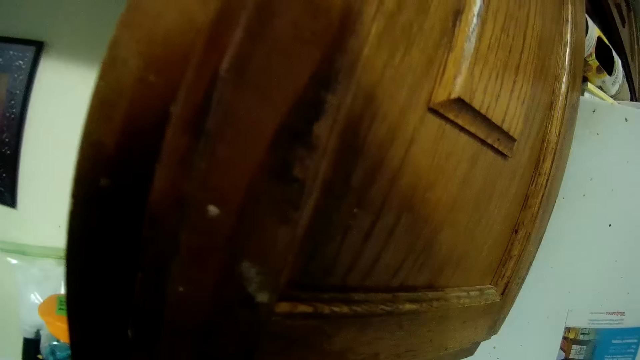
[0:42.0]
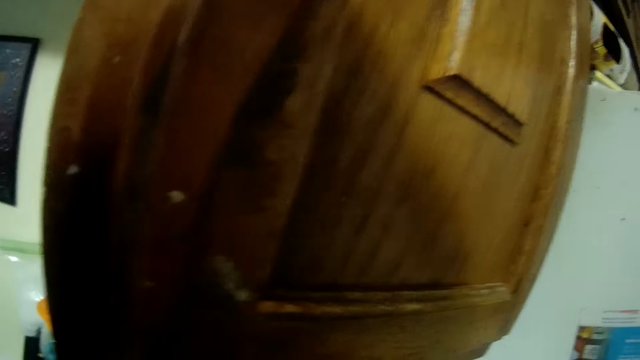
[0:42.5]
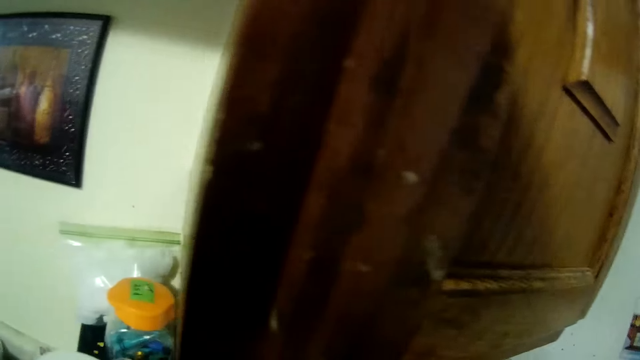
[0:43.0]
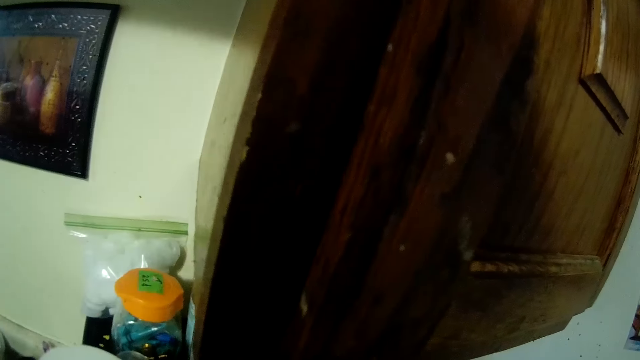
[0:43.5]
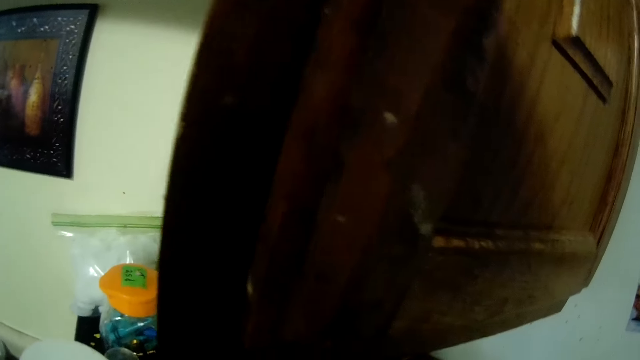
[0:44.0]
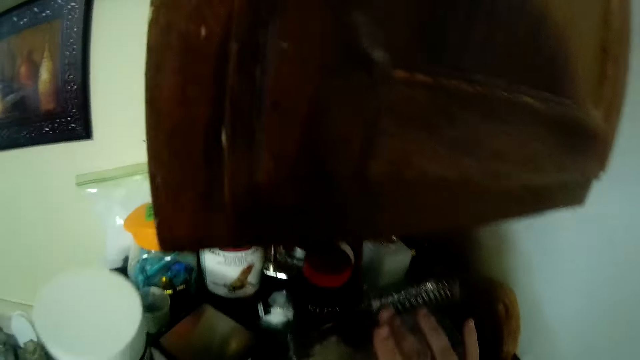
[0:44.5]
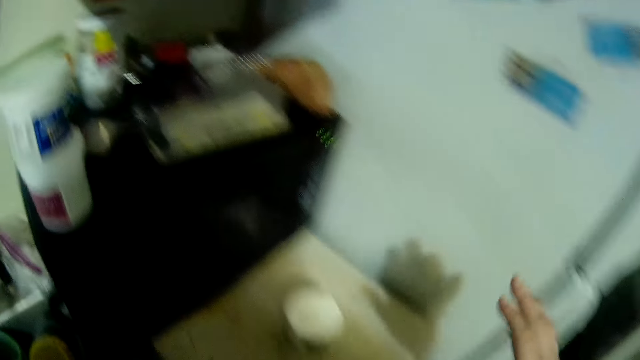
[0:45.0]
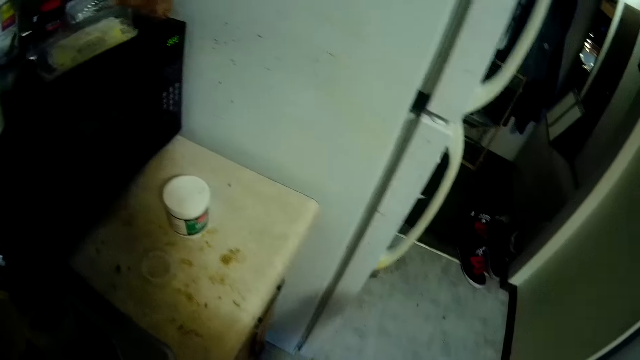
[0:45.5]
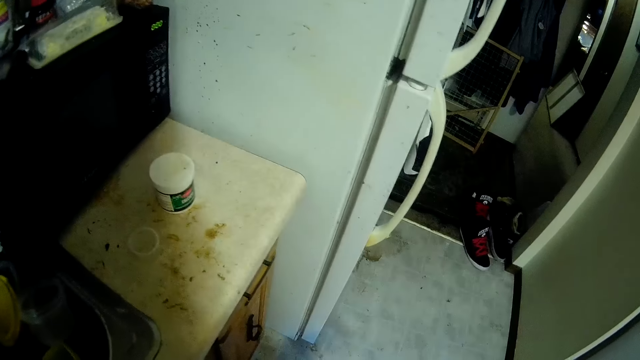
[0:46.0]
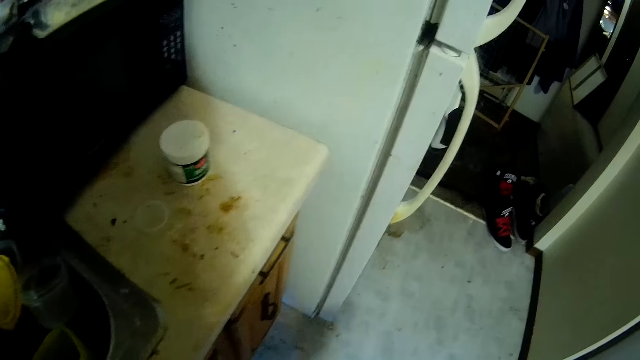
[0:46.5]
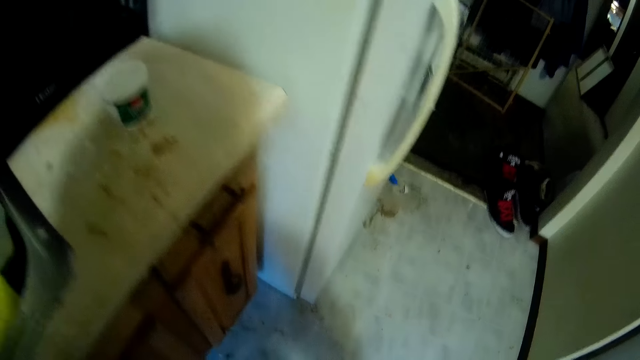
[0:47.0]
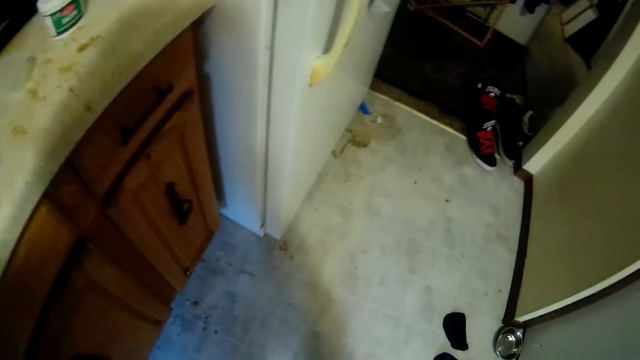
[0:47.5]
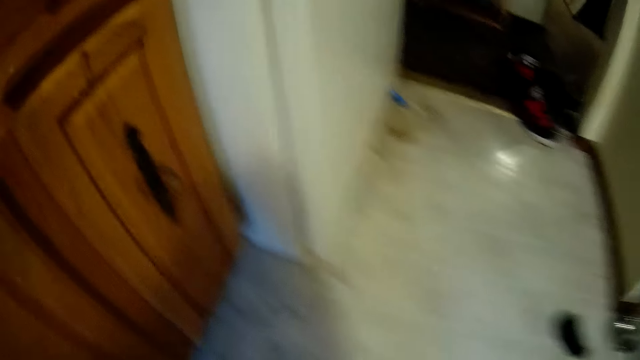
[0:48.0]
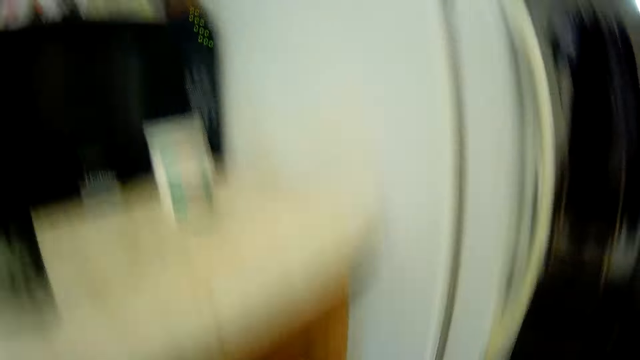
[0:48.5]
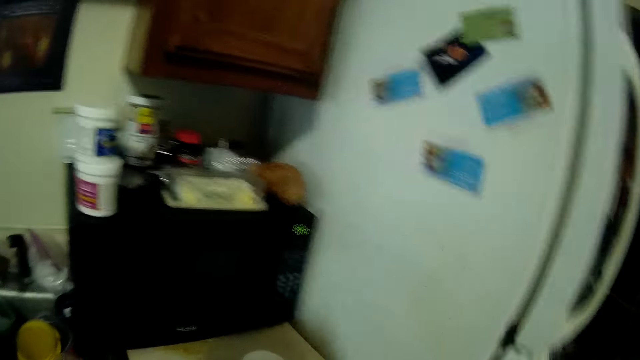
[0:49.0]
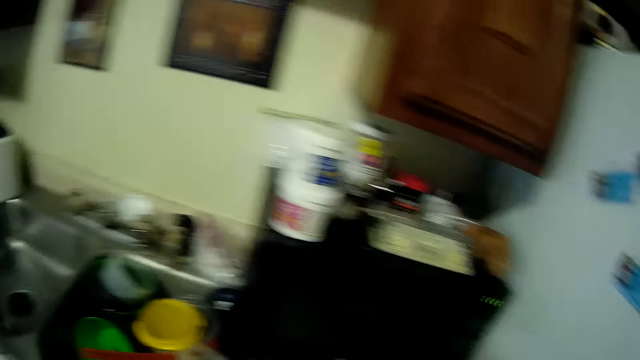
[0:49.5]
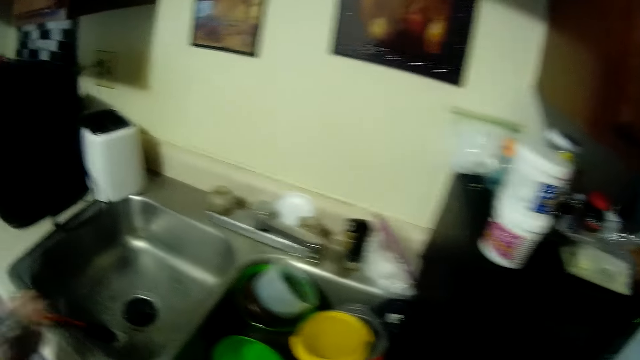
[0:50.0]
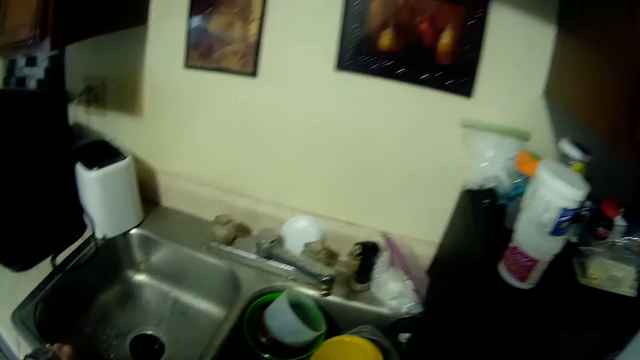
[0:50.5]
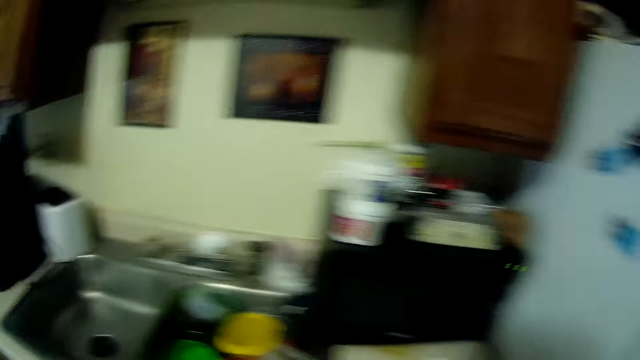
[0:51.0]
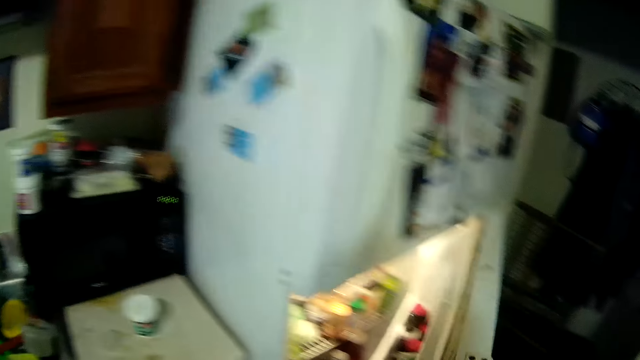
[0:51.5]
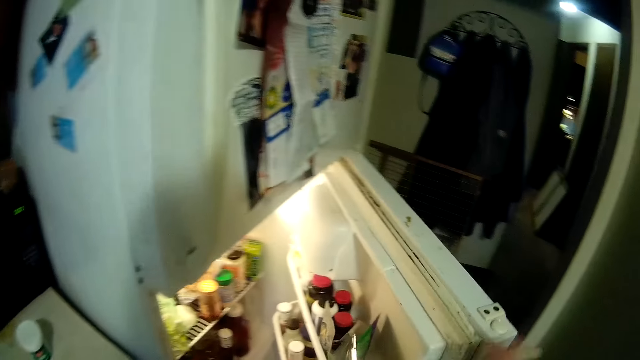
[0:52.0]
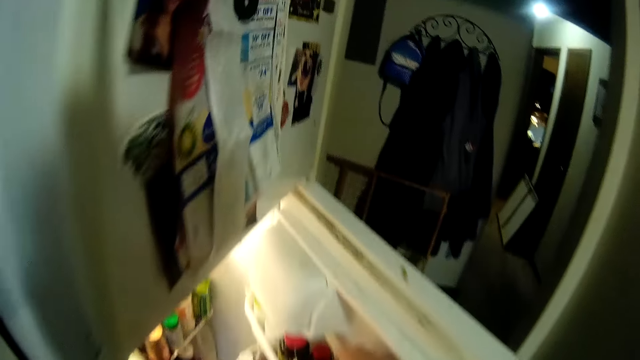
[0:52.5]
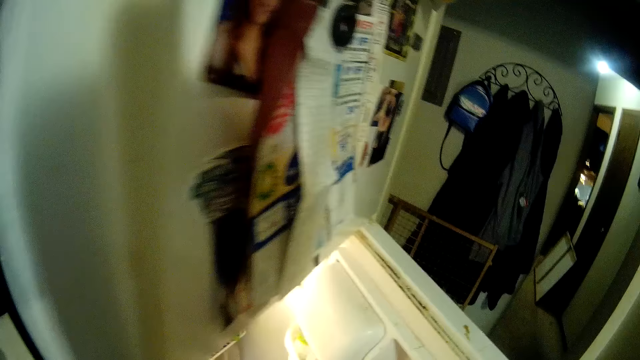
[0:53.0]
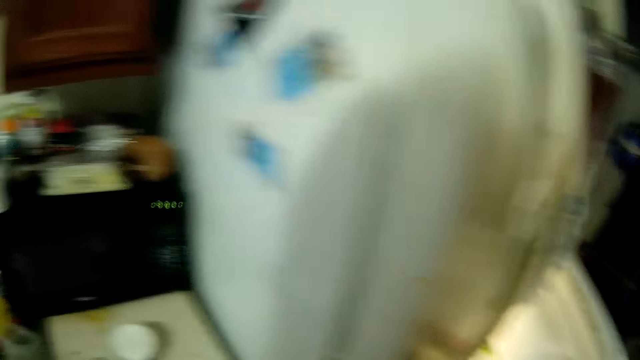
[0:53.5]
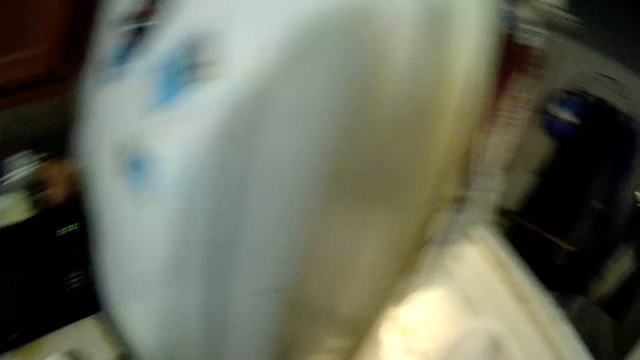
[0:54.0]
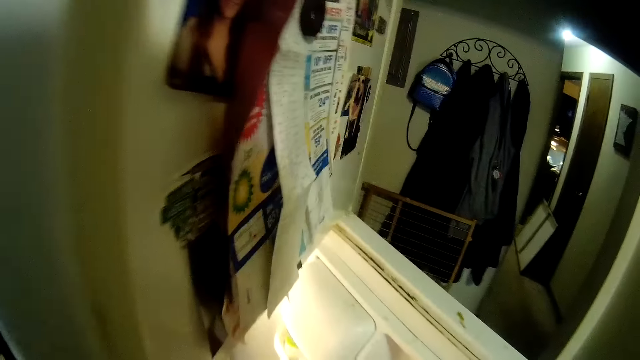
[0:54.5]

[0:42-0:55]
The camera wearer moves towards the cupboard. They return the tin. They turn to the sink. They open the fridge and pick a bottle.

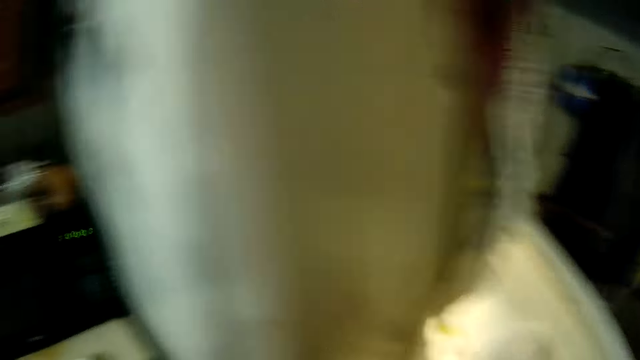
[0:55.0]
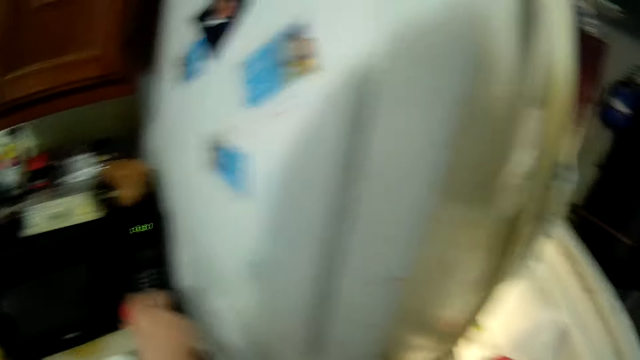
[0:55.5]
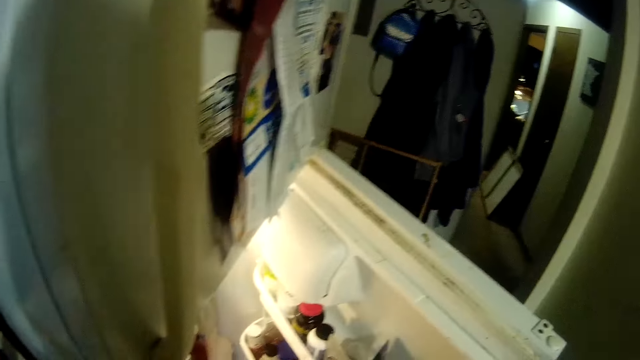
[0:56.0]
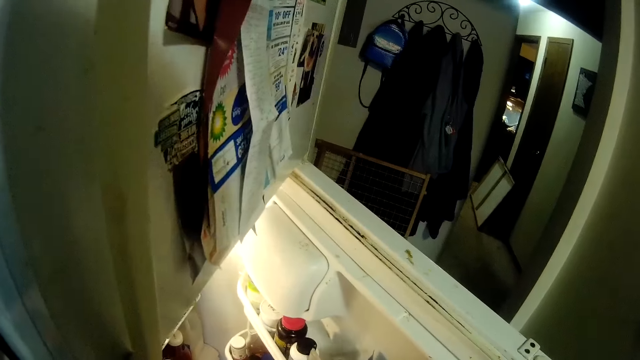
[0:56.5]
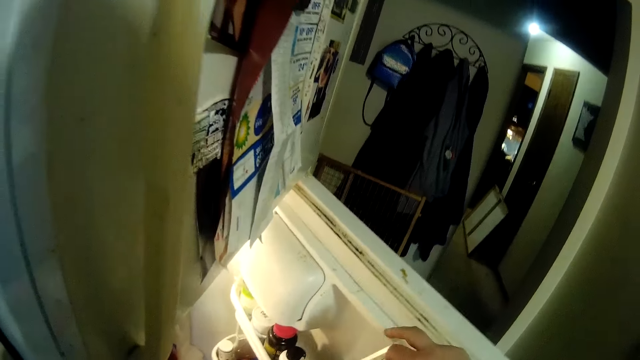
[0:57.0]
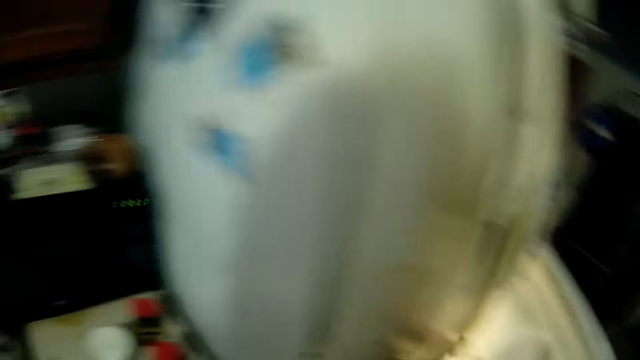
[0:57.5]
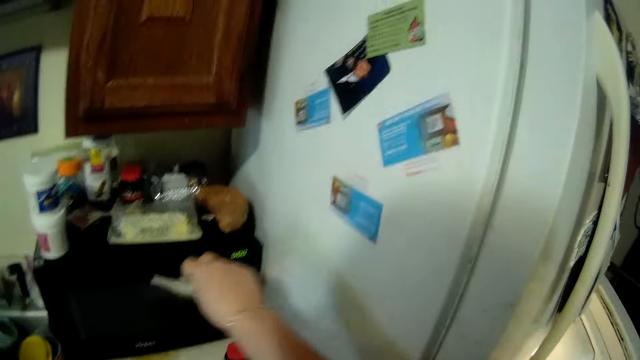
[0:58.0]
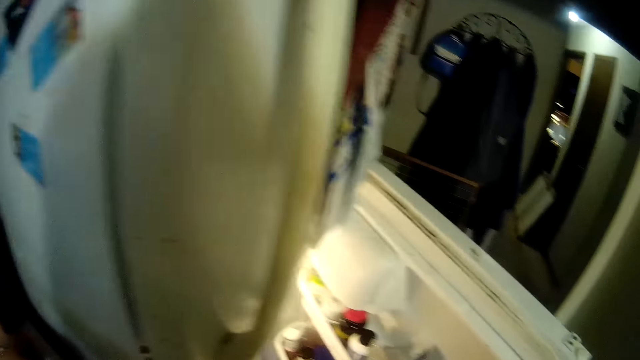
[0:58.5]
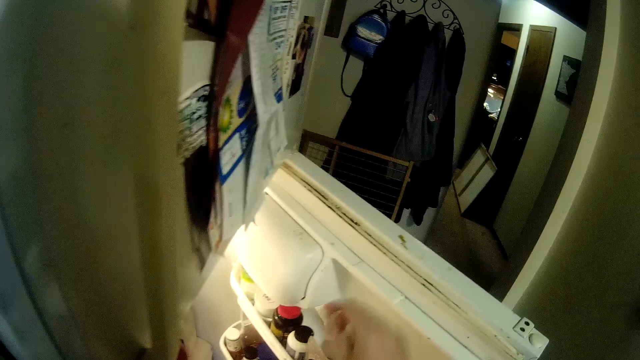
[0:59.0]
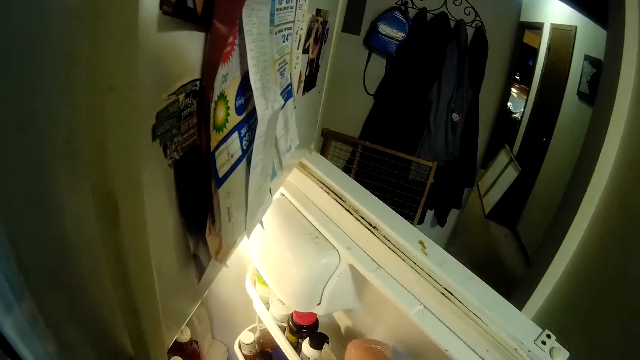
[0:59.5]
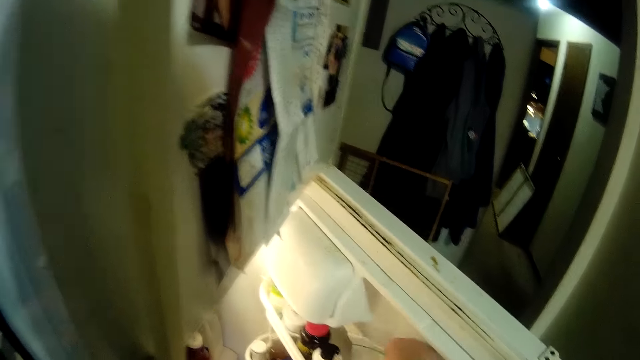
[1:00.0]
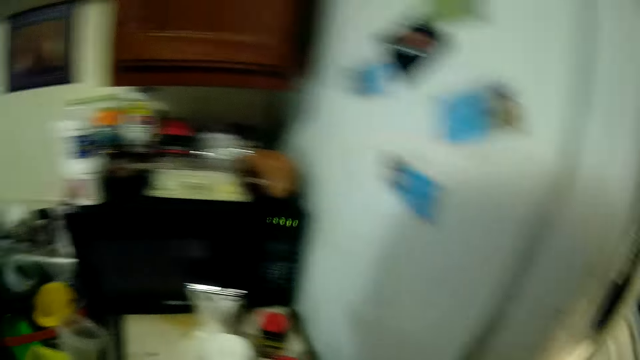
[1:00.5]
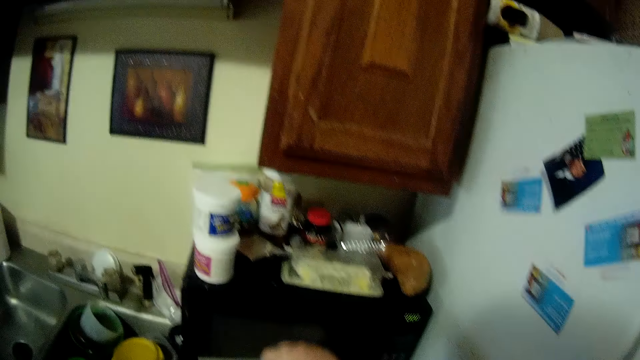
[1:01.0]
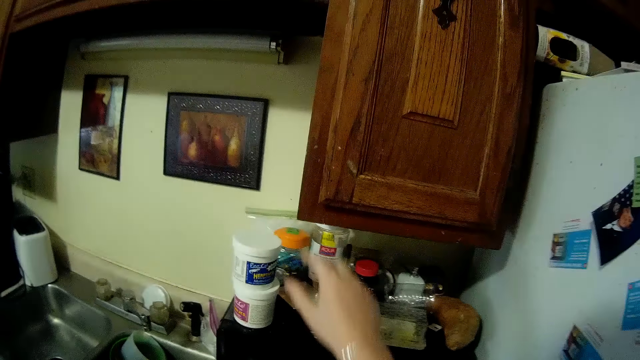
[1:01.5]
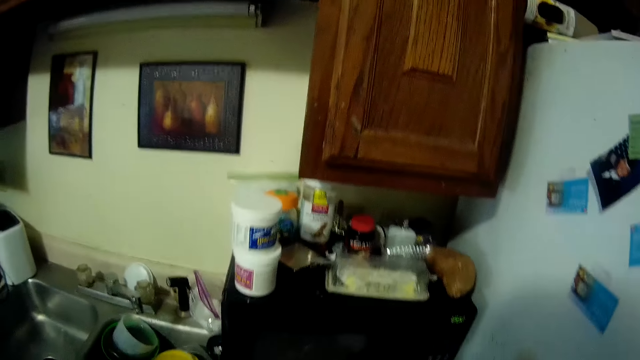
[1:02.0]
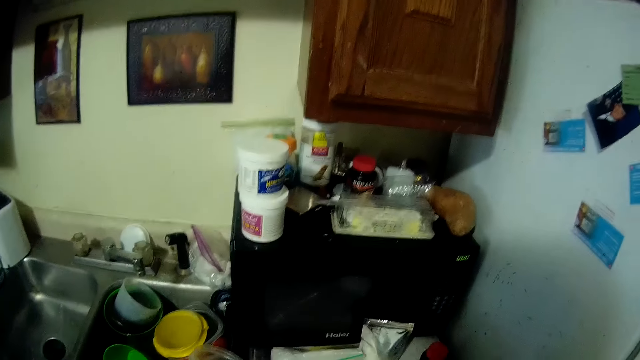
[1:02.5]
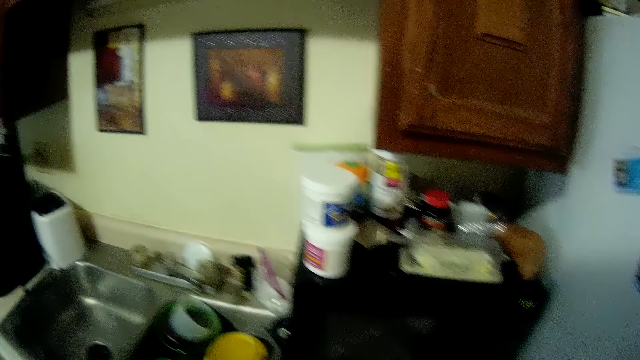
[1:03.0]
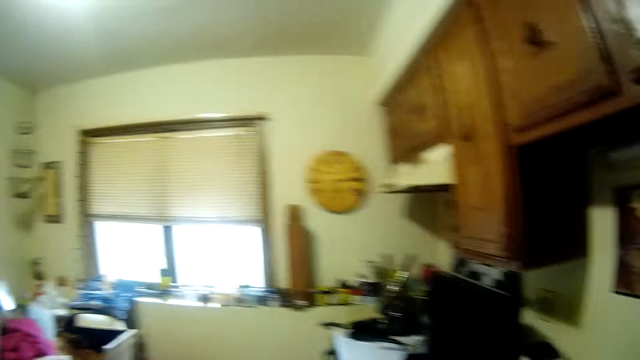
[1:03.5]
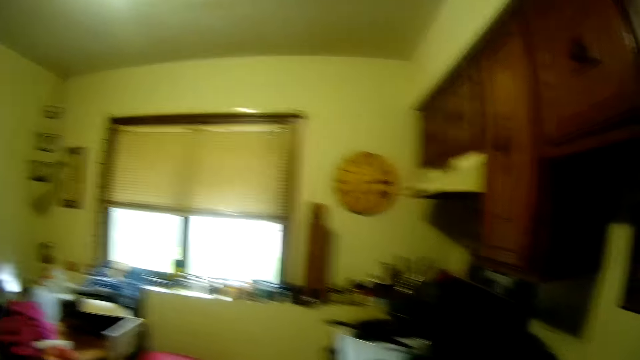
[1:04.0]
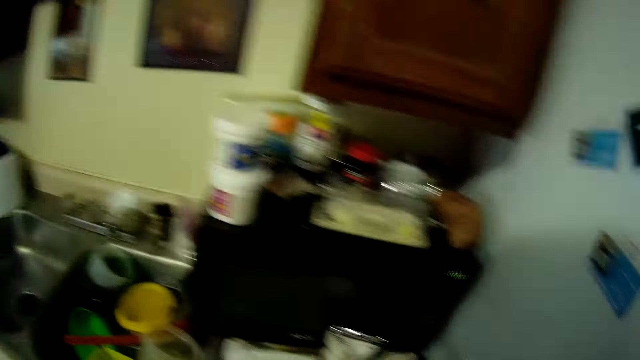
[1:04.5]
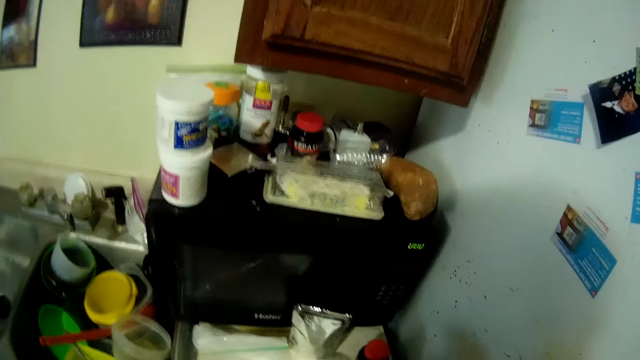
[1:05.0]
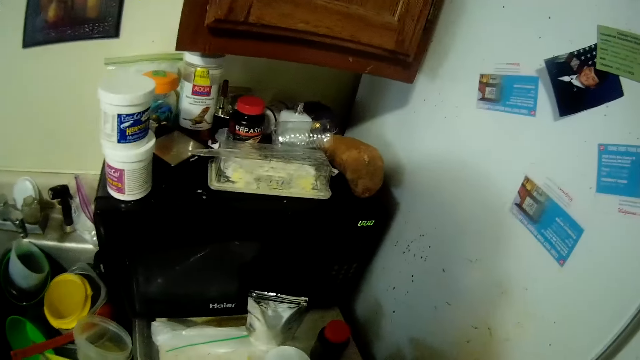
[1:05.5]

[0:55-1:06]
The camera wearer places the bottle on the sink. They put a paper on the sink. They pick a plastic bag. They put the bag on the sink. They turn around.
